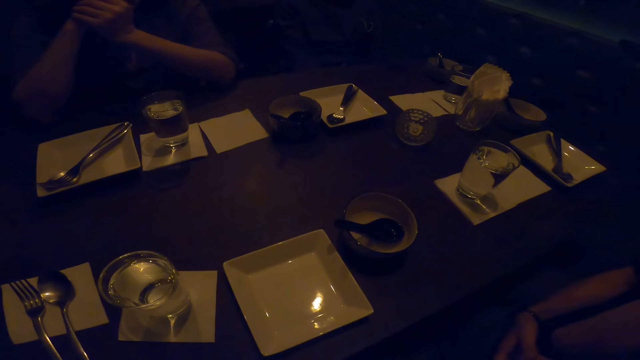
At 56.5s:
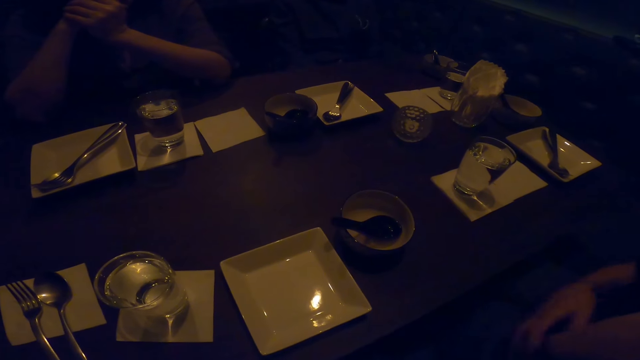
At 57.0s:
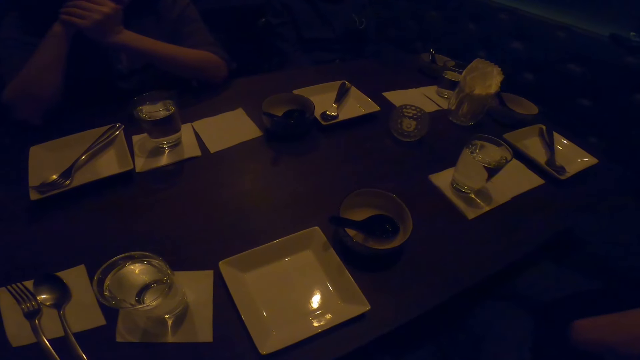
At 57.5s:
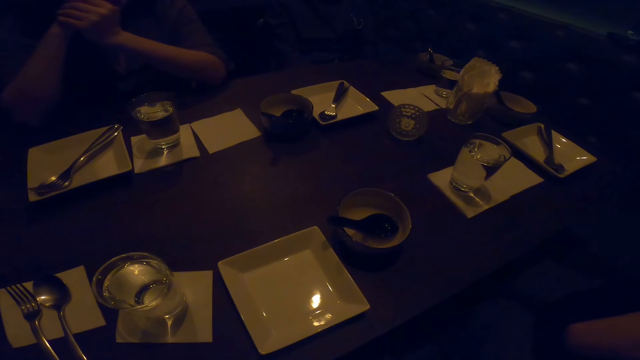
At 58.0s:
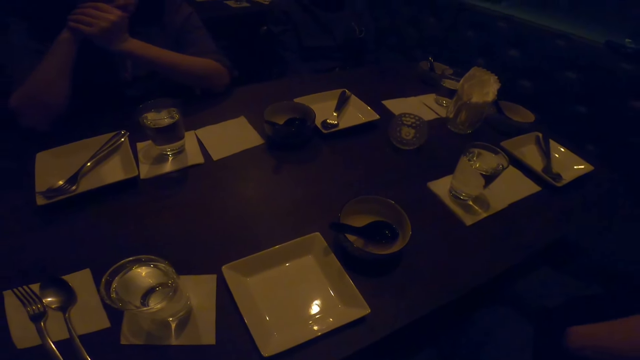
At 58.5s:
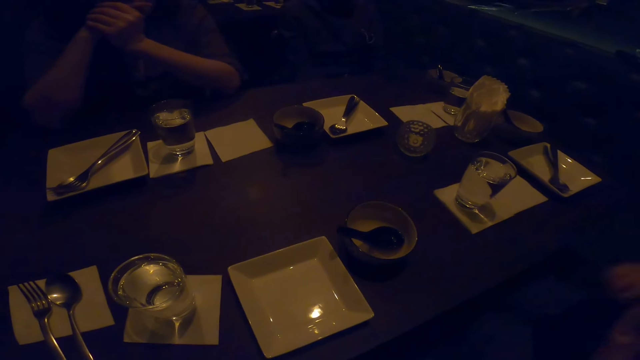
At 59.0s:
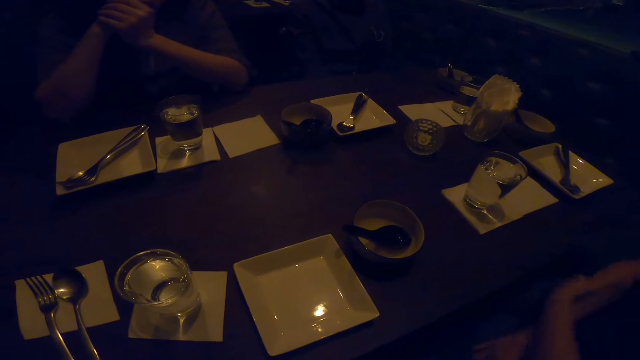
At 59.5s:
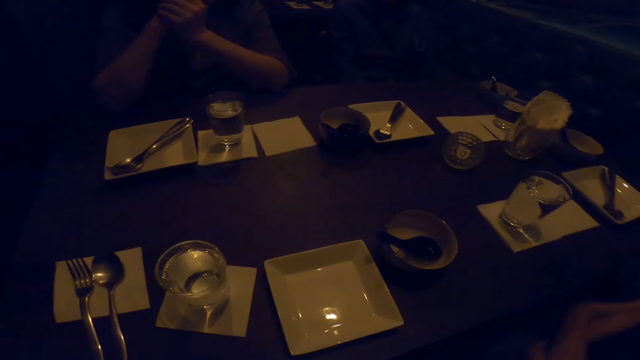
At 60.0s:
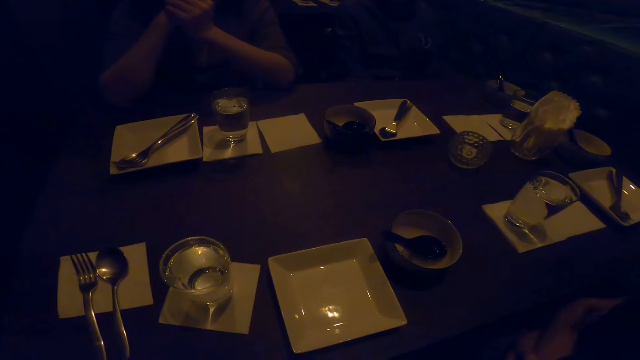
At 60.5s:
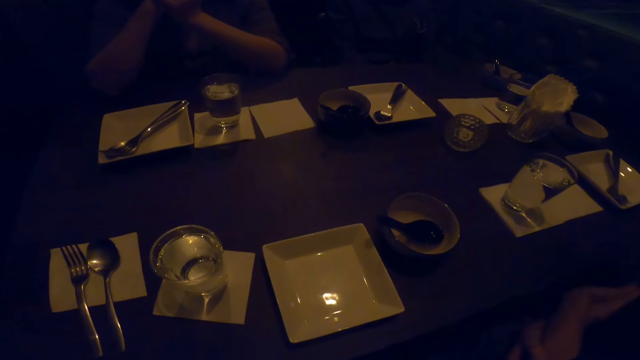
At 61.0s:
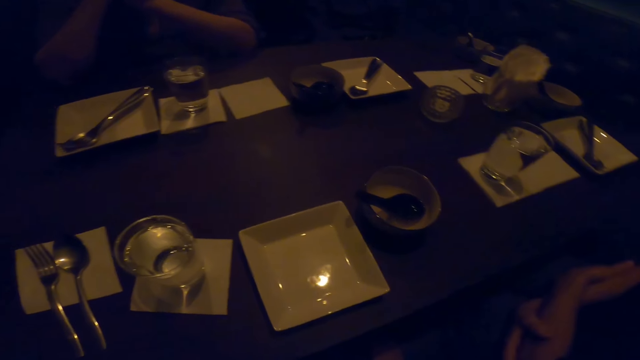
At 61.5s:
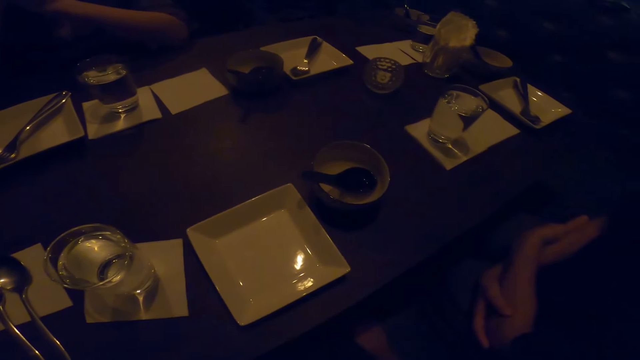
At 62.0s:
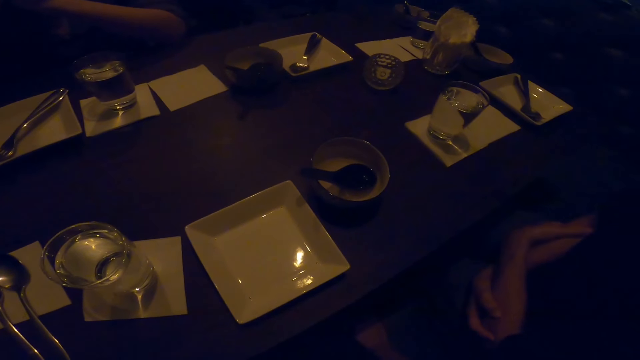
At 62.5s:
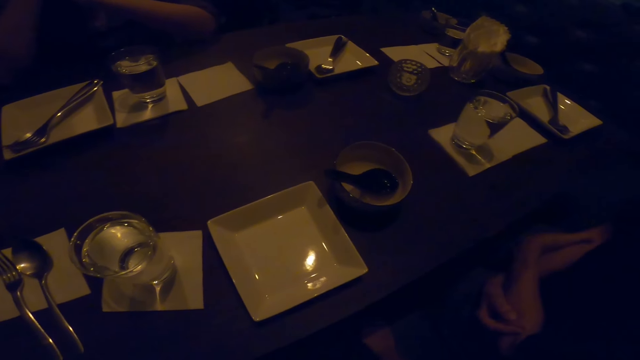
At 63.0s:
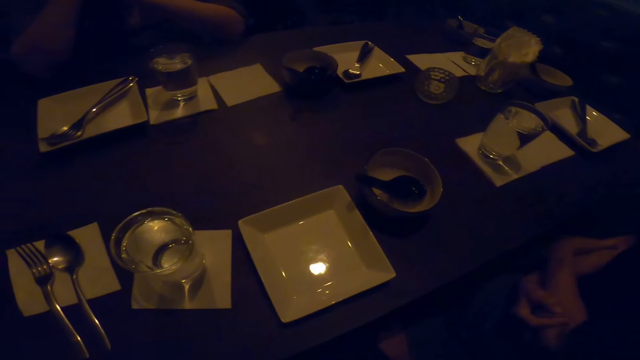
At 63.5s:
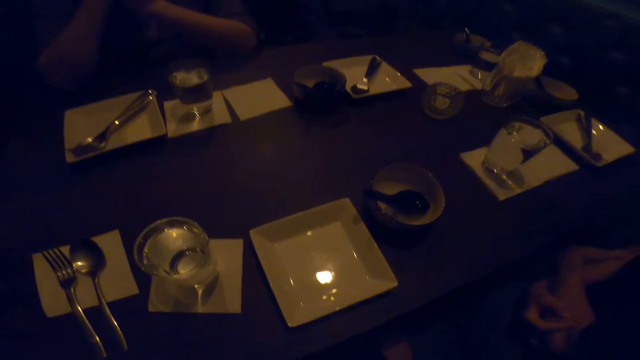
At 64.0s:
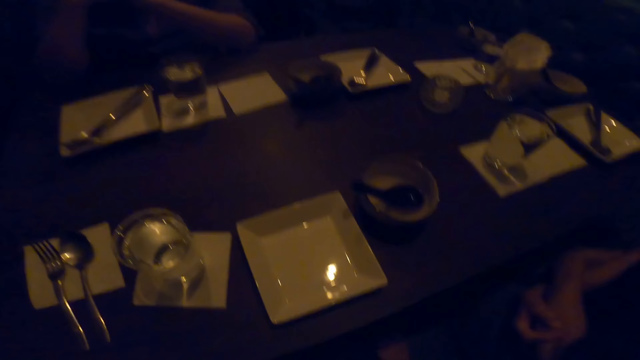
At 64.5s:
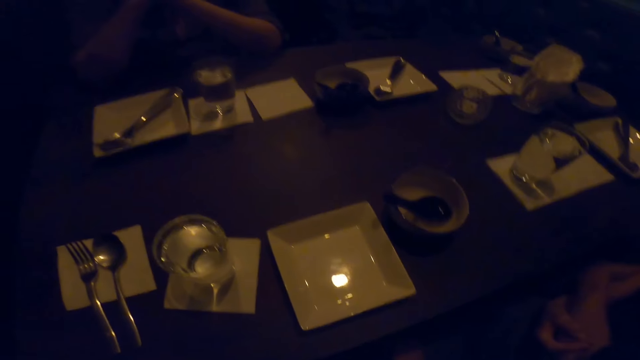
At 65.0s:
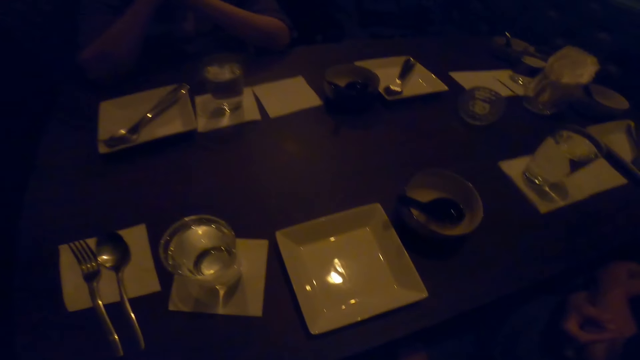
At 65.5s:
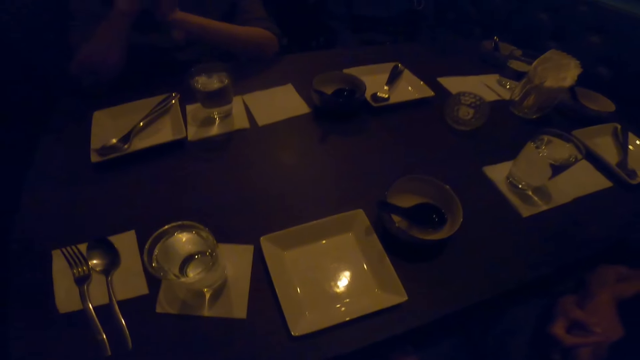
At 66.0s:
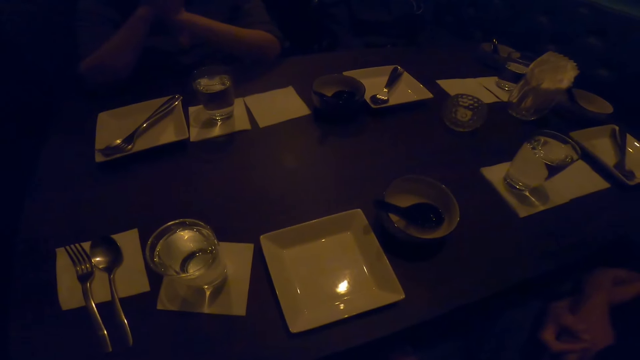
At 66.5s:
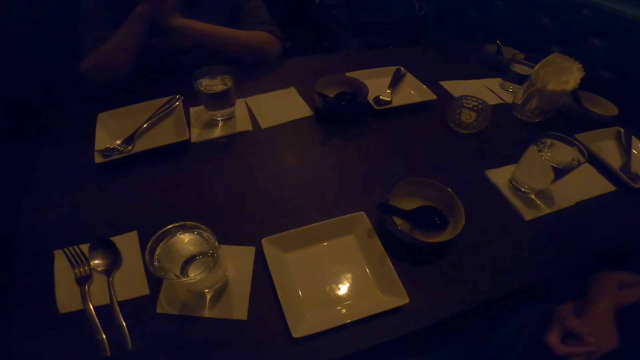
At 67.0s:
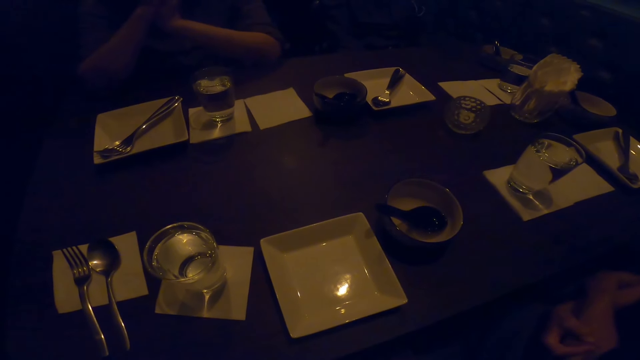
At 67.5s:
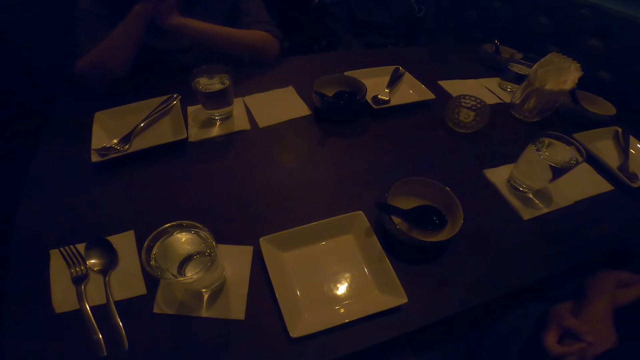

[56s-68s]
The man converses.

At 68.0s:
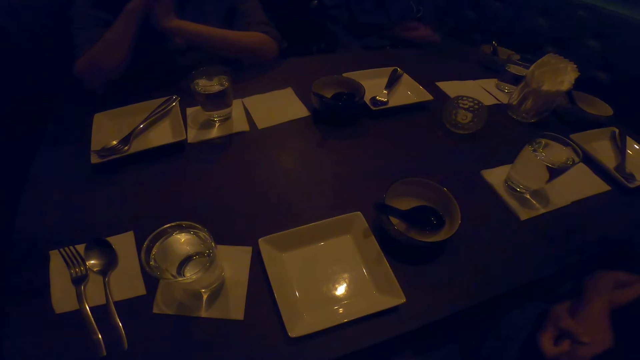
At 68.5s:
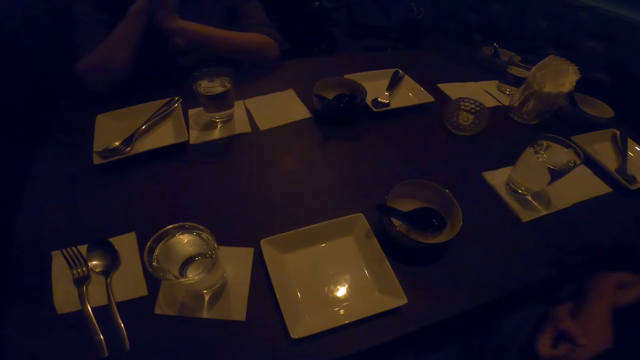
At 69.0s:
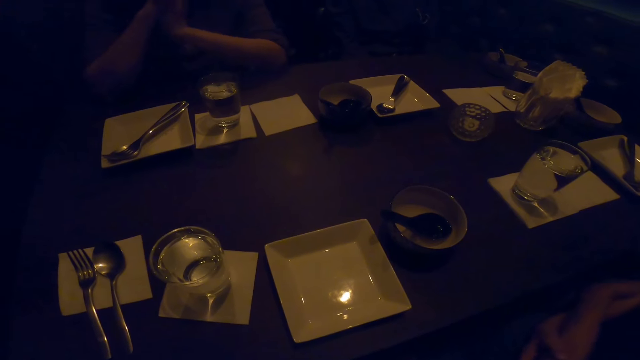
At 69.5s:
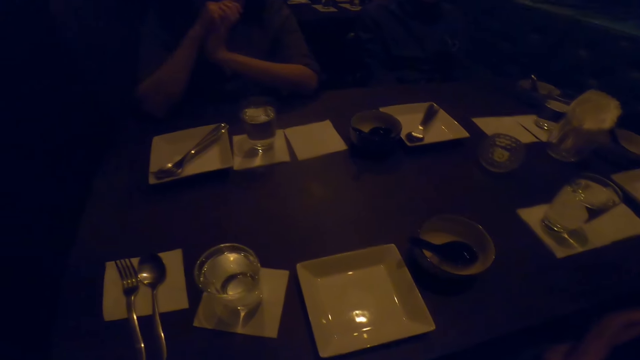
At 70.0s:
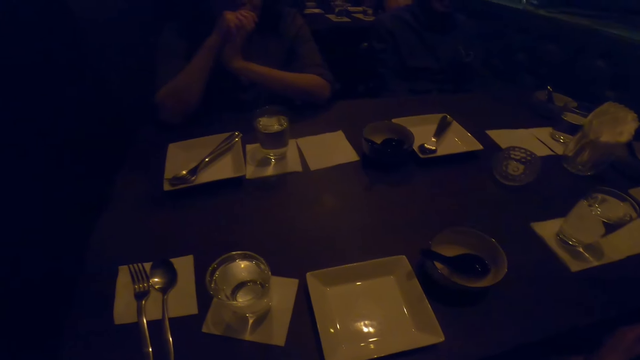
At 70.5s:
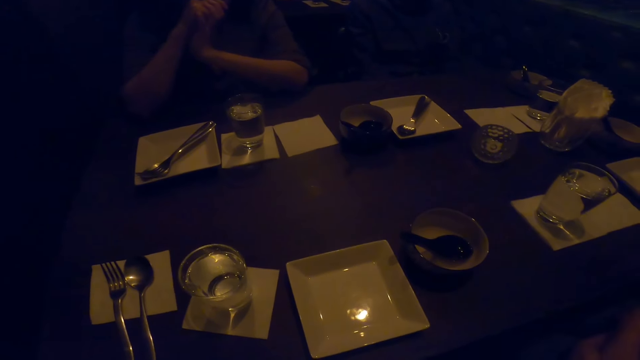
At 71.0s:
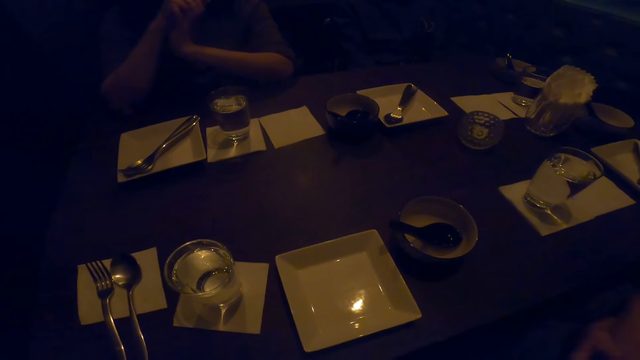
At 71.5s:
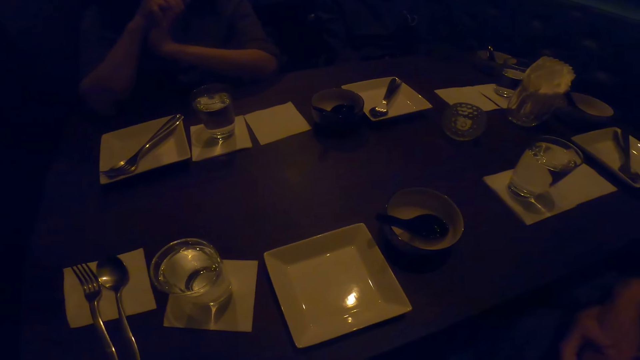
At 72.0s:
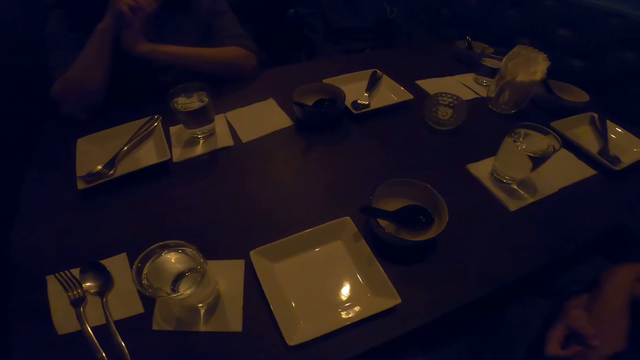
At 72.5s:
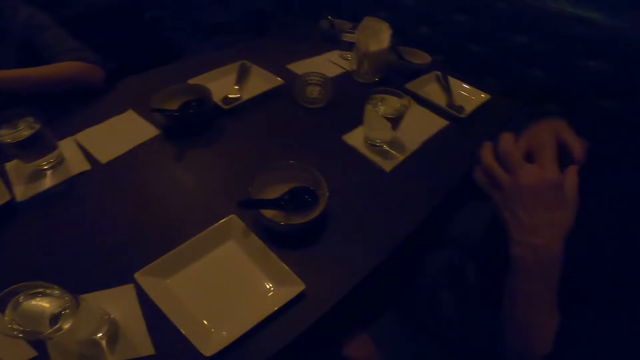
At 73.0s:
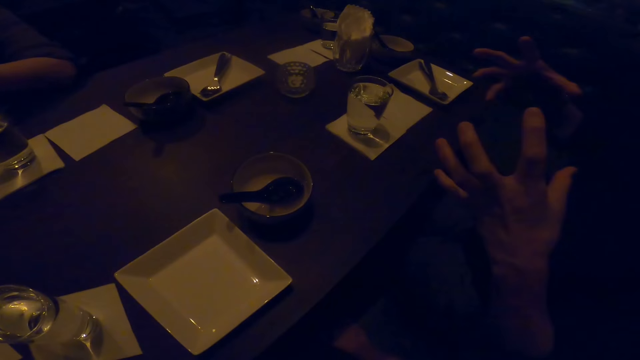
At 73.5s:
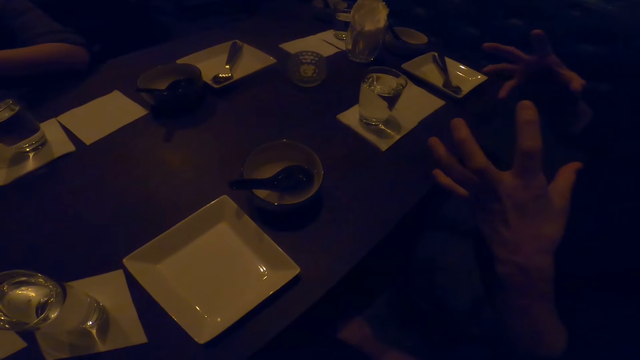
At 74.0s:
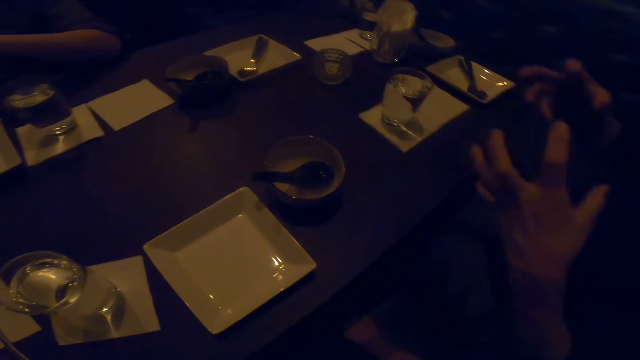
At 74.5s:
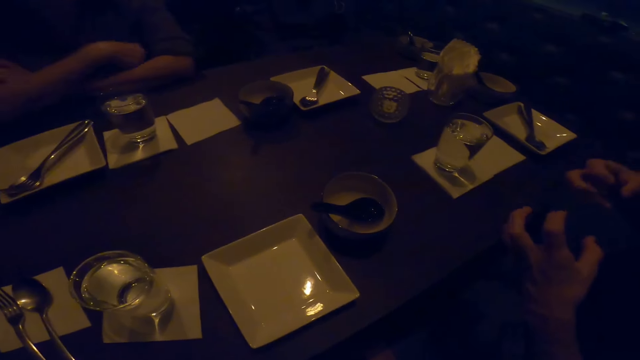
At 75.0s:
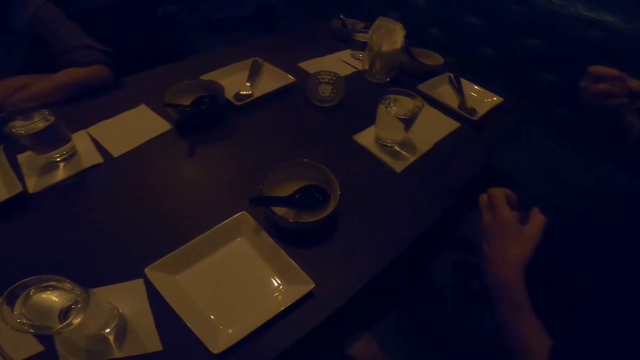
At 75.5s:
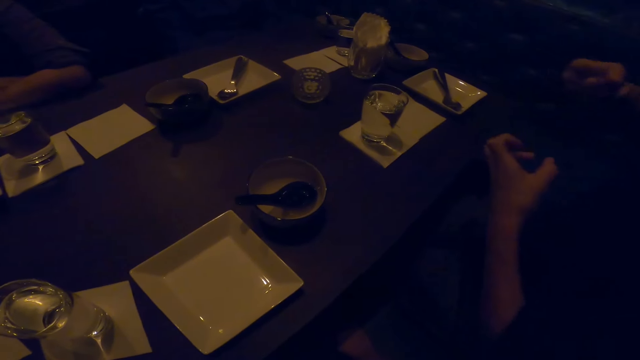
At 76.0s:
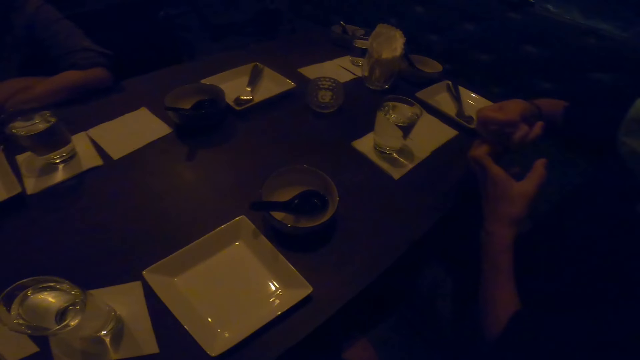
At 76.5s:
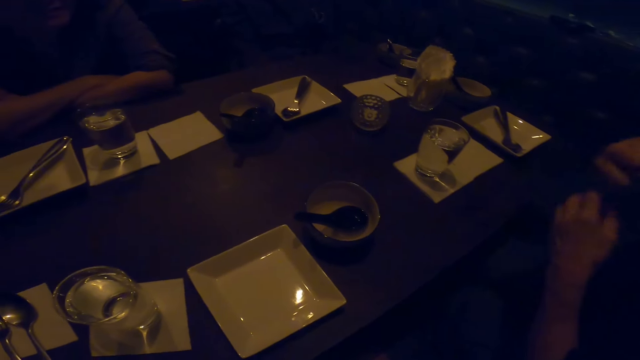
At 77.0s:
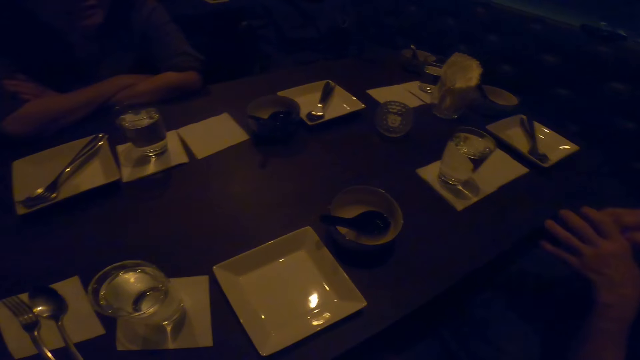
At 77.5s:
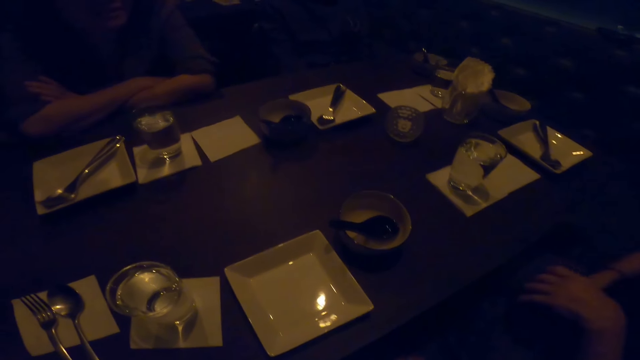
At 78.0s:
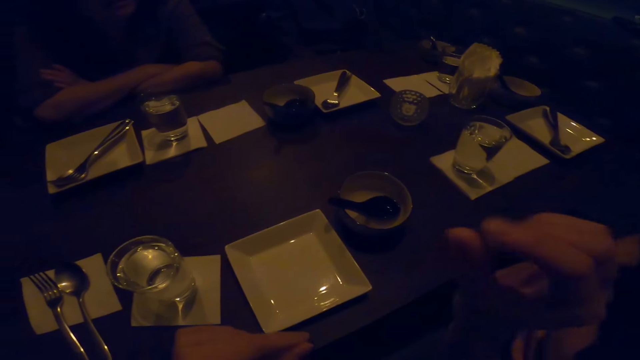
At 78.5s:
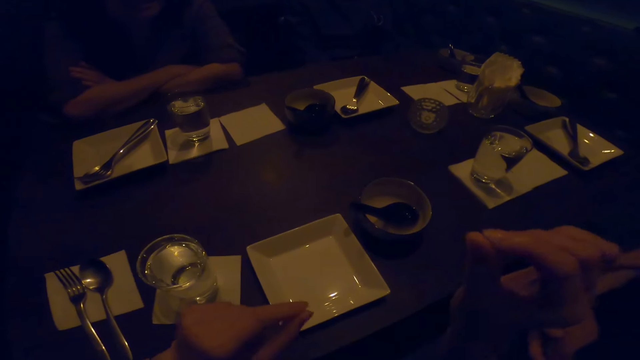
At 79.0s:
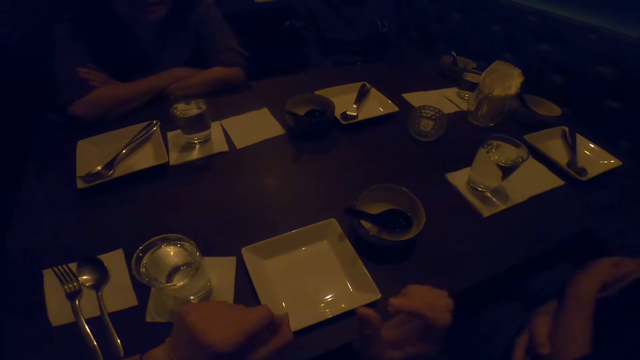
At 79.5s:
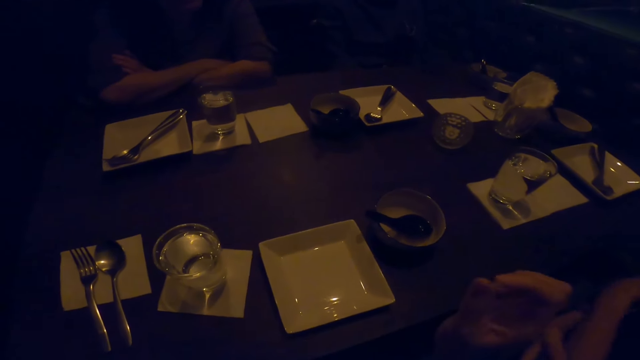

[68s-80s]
The other woman converses and demonstrates. The camera wearer moves her hands. She demonstrates with her hand.
